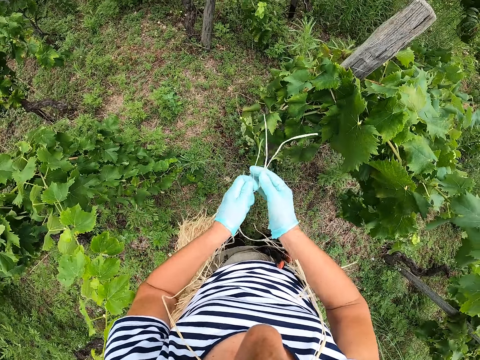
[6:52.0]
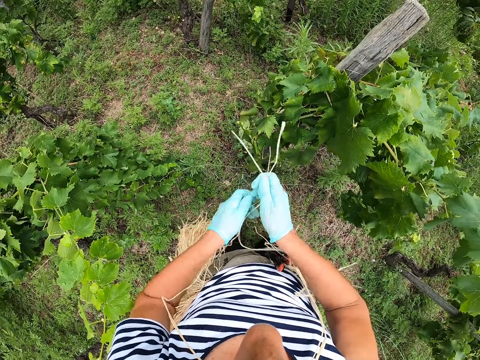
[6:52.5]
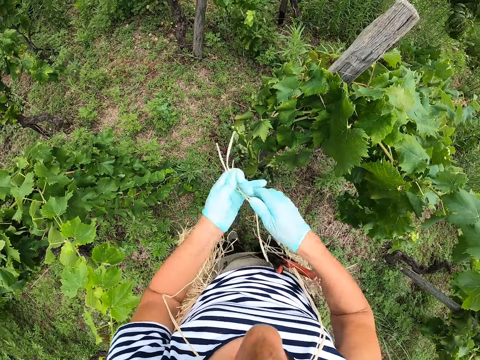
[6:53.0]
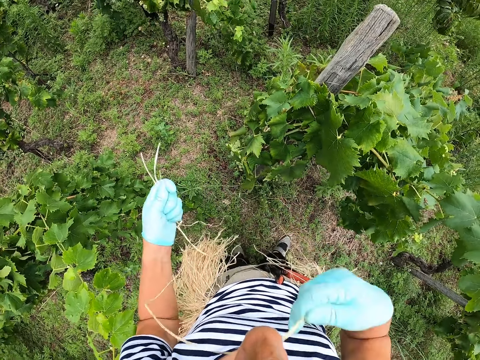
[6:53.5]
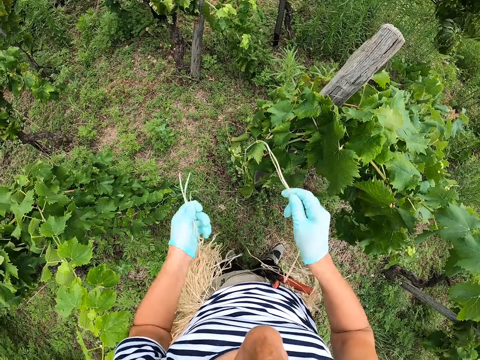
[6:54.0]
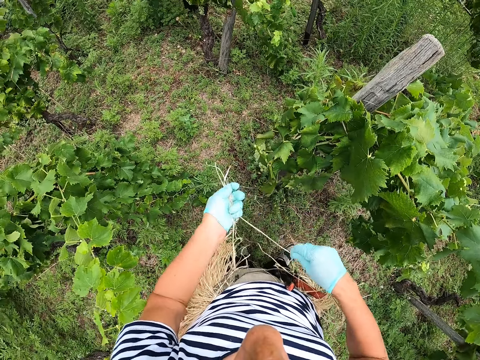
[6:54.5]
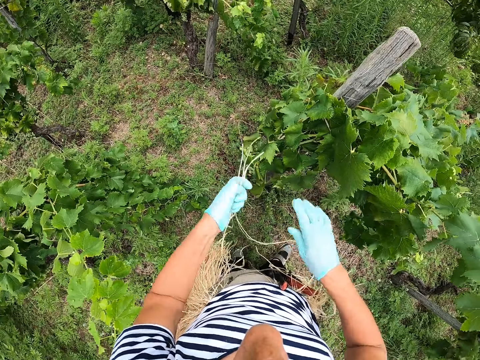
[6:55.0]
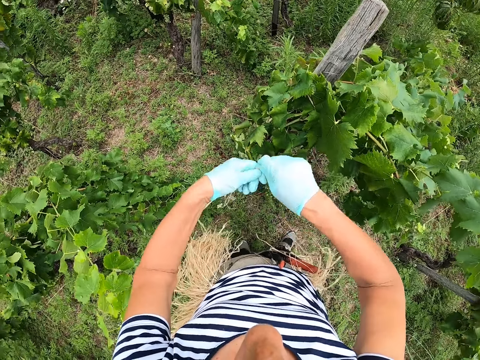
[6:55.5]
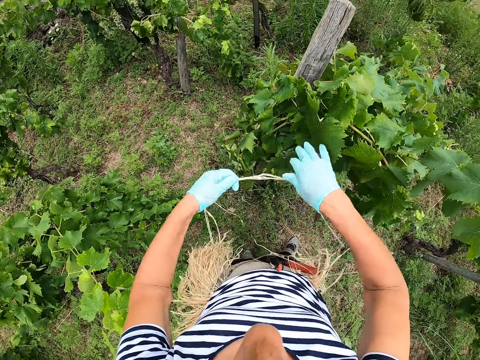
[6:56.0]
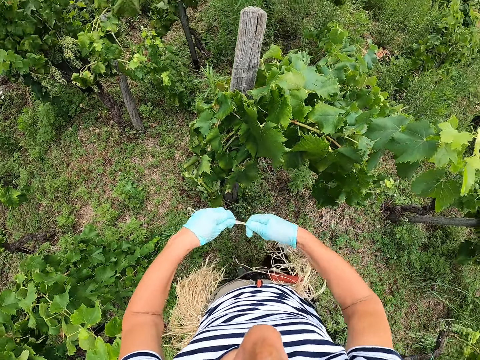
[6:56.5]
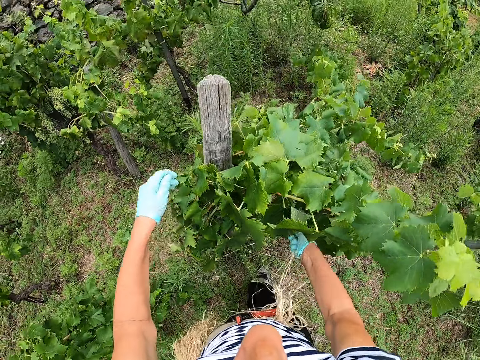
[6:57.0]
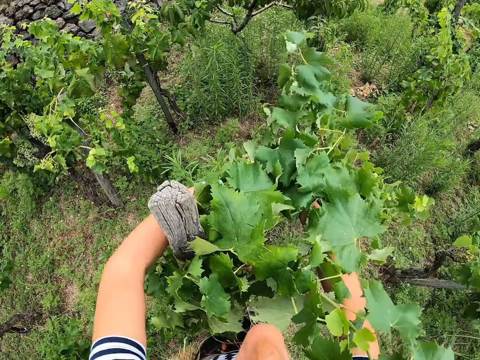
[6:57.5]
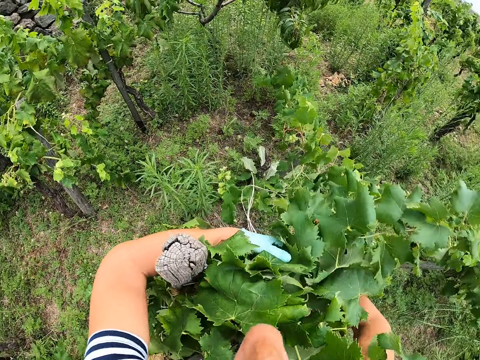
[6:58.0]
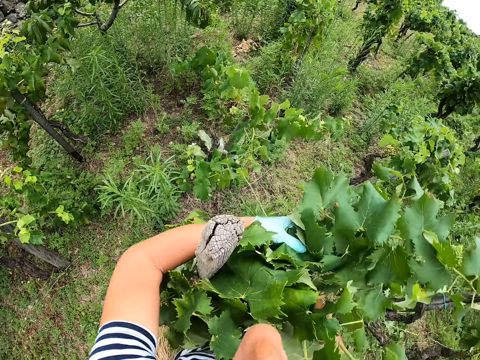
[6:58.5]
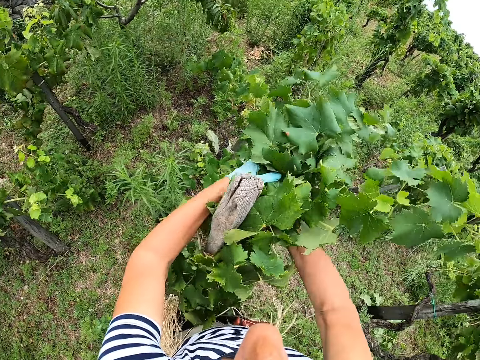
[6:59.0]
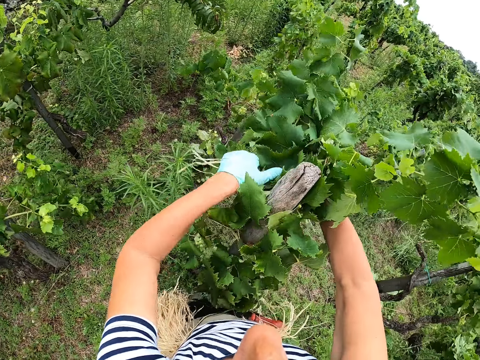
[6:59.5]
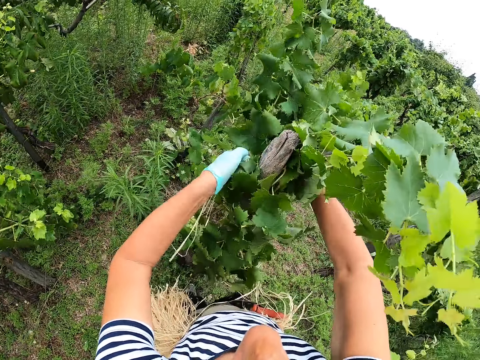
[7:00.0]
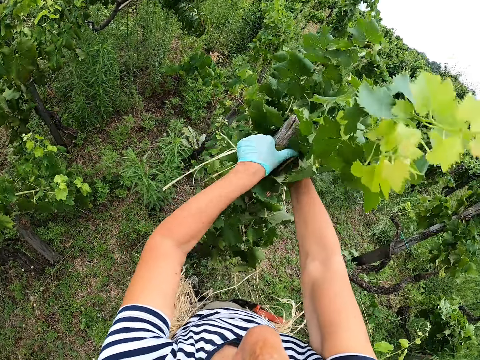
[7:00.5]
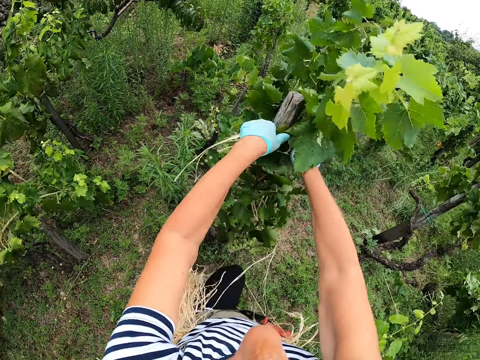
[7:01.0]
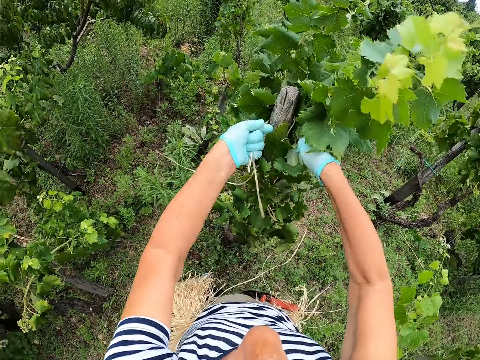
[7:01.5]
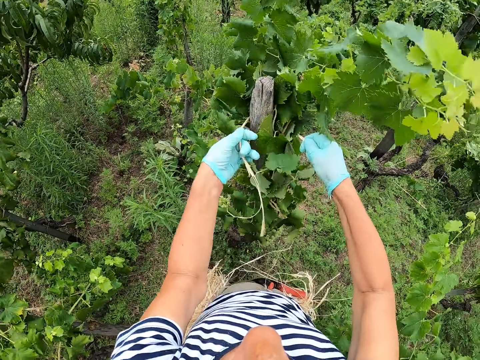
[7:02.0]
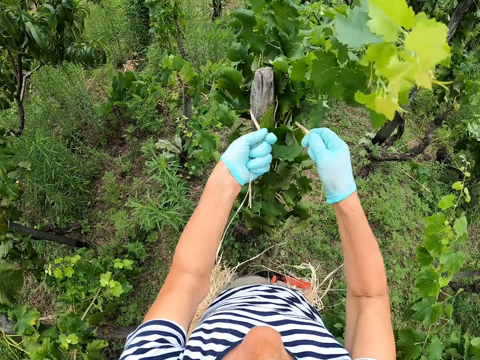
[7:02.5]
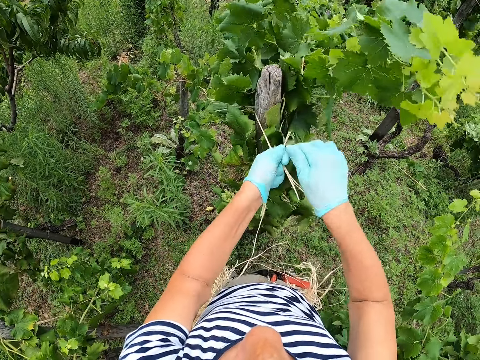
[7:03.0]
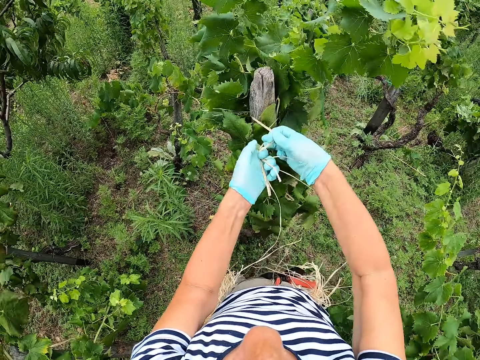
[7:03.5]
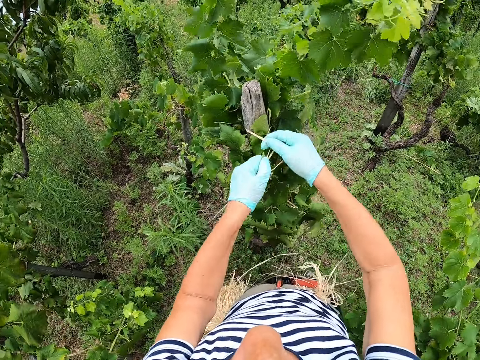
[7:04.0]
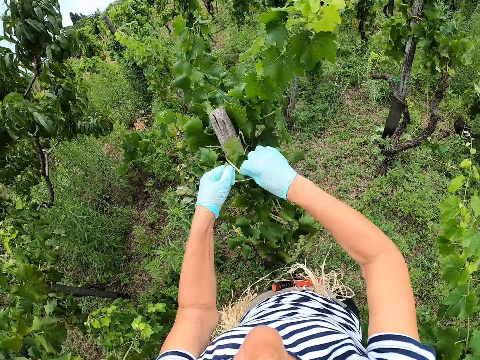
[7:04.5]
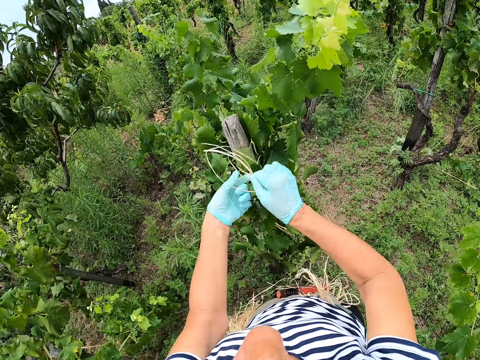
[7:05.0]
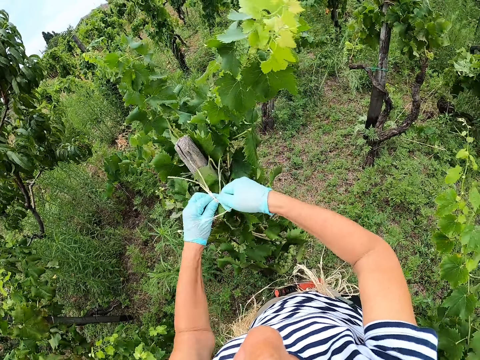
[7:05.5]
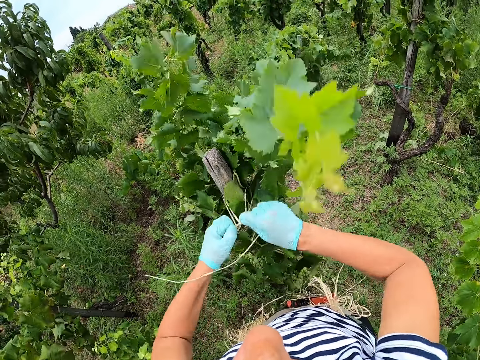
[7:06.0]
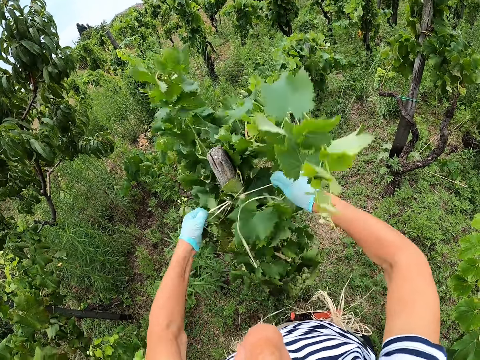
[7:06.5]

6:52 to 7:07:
The camera wearer picks the sisal fiber from the mouth. They hold the sisal fiber with both hands. They tie the plant to the stake using the sisal fiber.

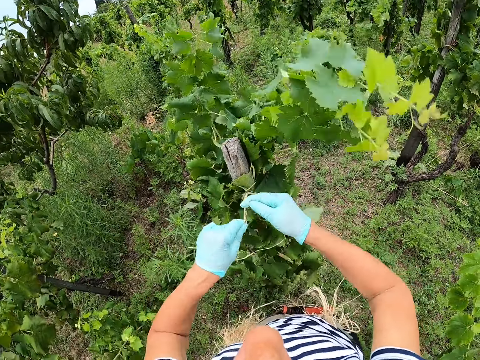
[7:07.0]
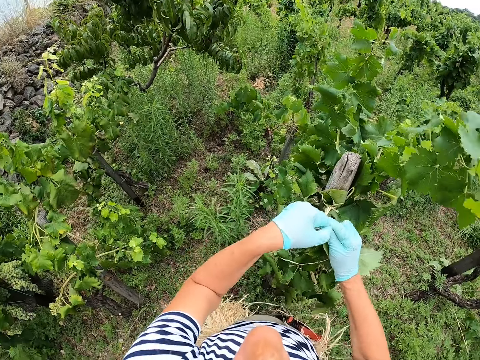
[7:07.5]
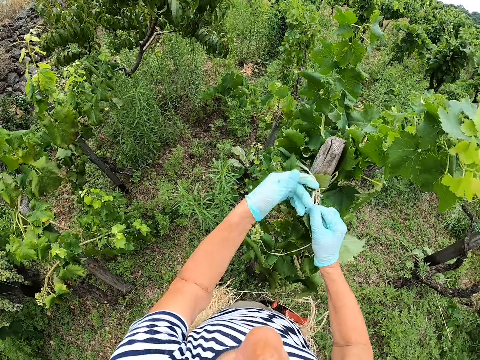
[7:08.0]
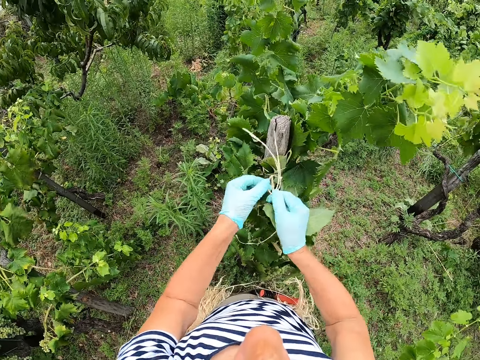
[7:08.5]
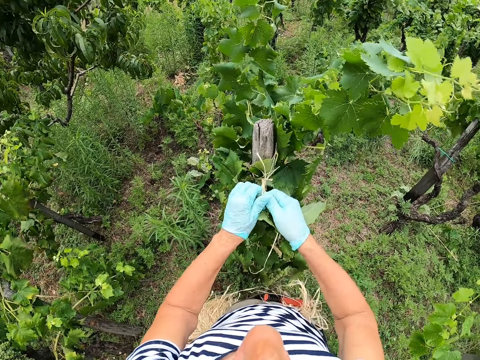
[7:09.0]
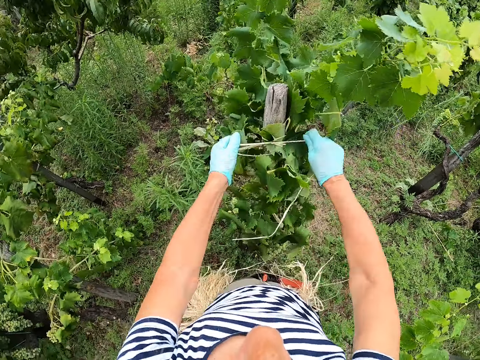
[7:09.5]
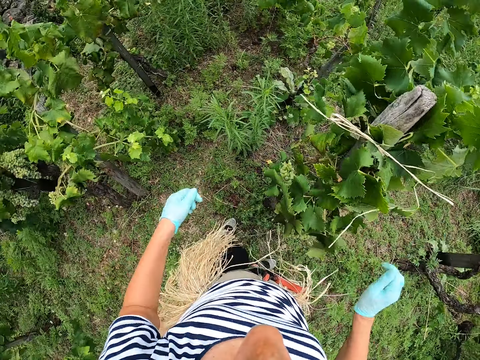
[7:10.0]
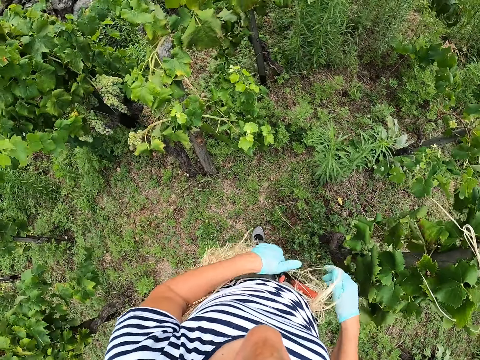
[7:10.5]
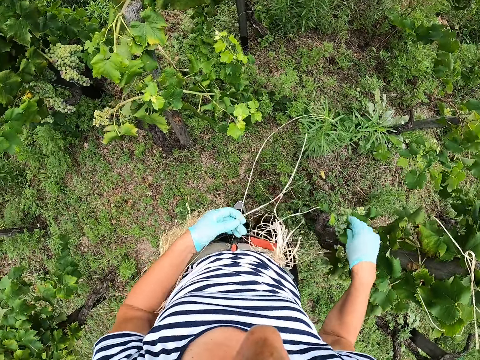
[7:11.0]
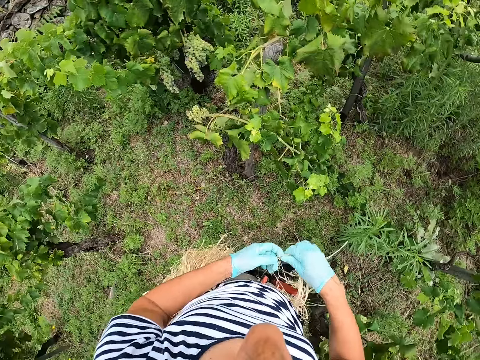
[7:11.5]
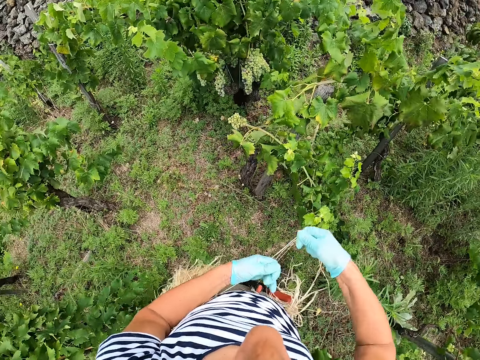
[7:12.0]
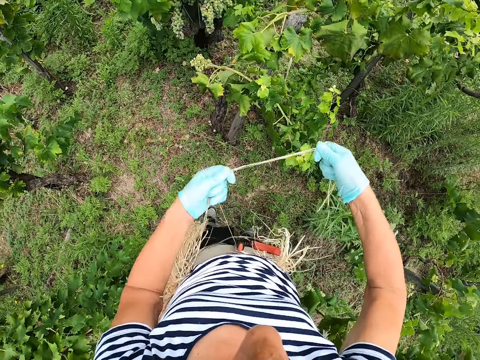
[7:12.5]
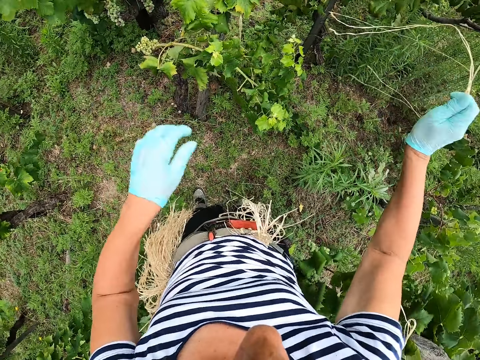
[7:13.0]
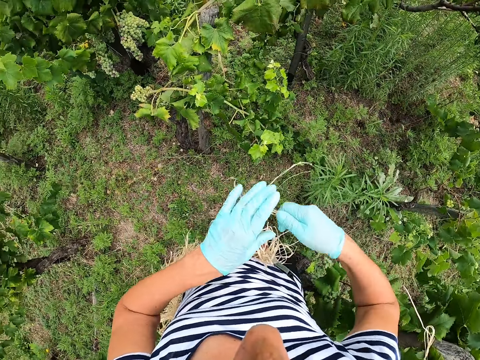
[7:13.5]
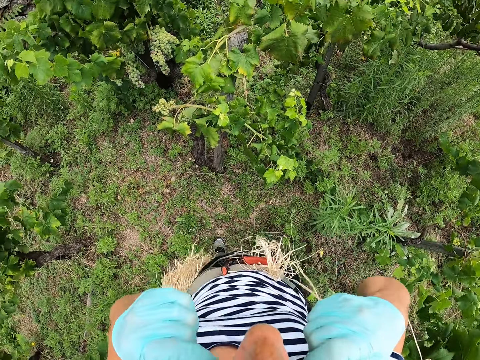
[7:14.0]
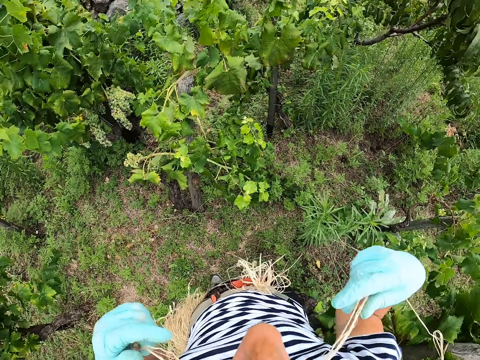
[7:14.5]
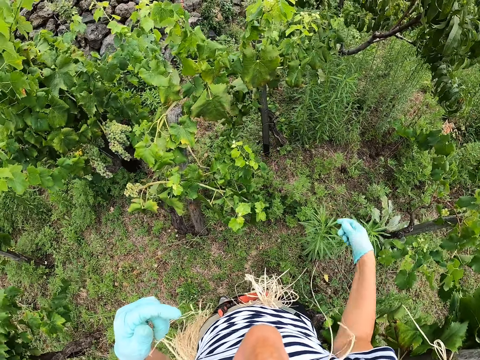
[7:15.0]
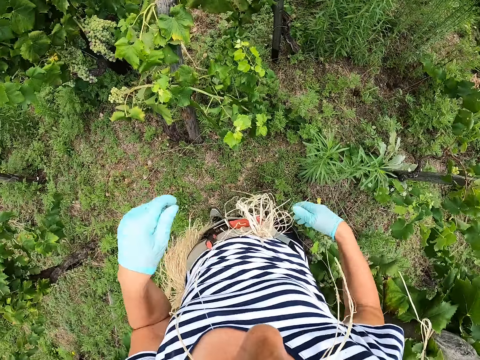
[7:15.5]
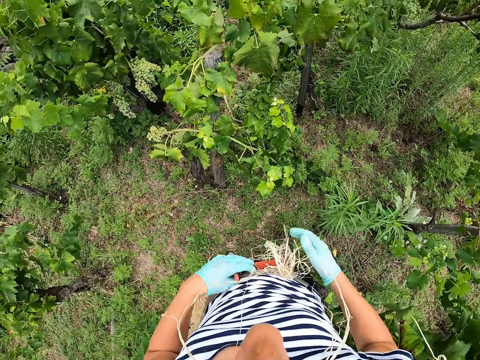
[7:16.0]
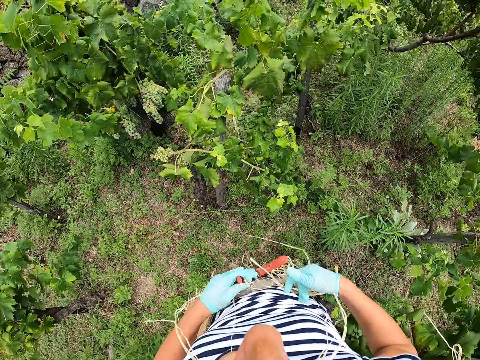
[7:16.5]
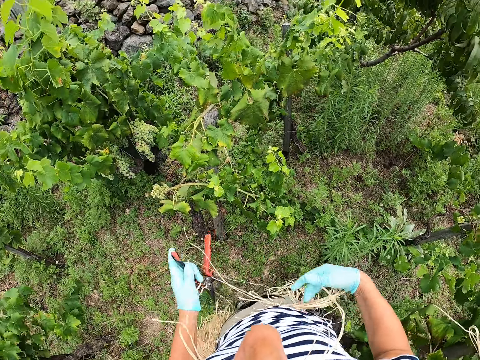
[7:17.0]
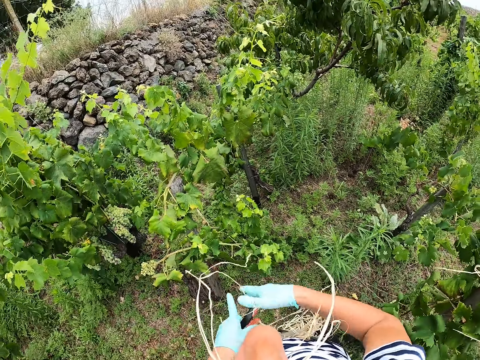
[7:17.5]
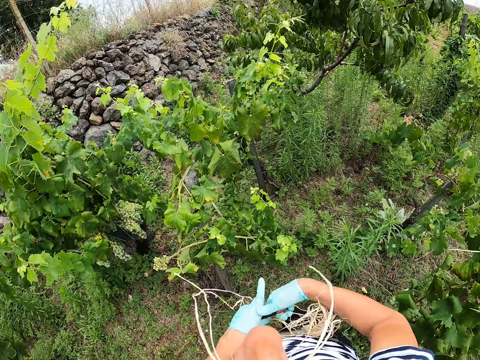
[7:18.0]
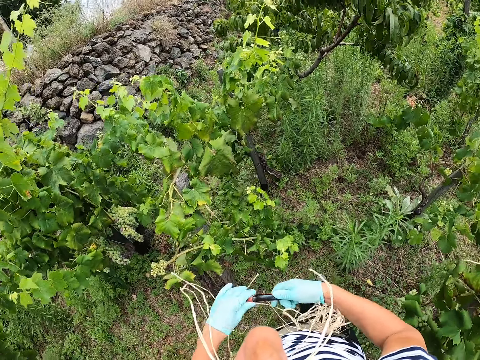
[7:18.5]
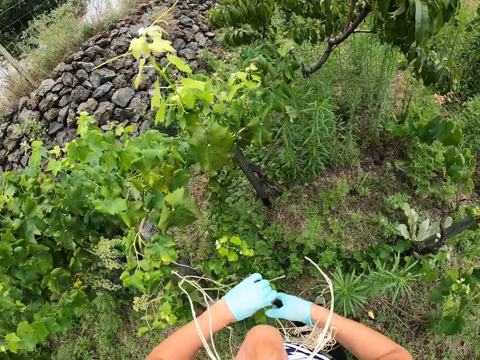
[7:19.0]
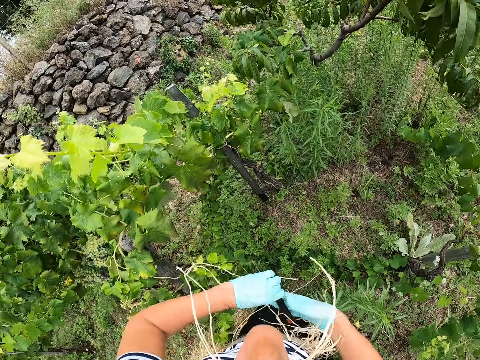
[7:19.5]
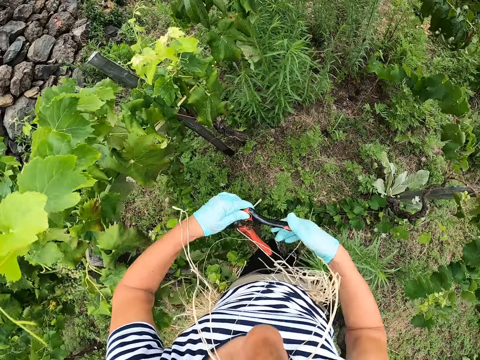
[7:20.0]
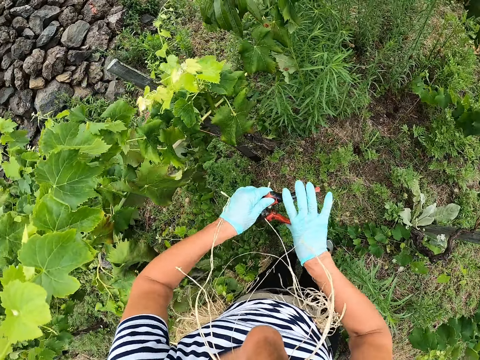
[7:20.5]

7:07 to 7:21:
The camera wearer picks the sisal fiber from the waist. They put the sisal fiber in the mouth. They cut a plant. They take pruning shears from the waist. They walk around.
